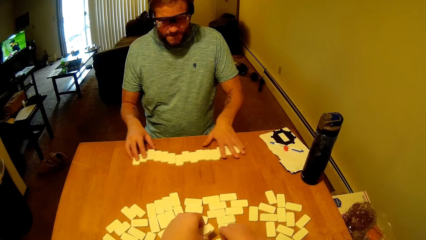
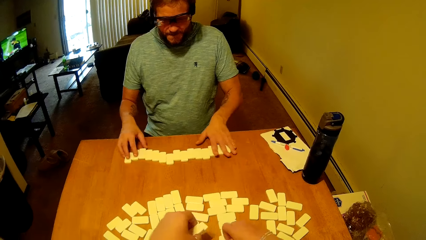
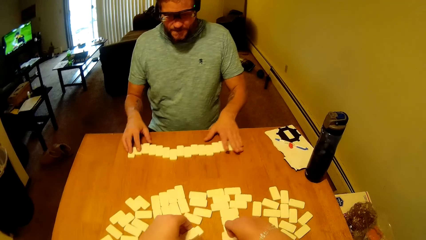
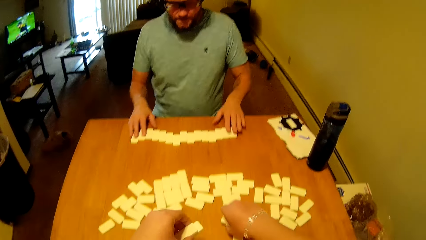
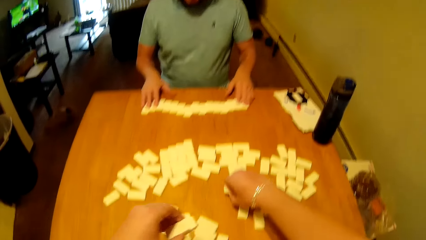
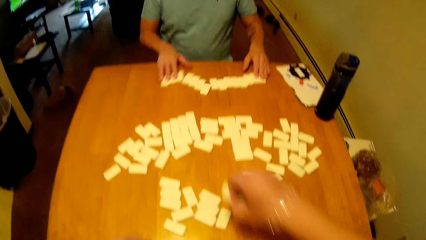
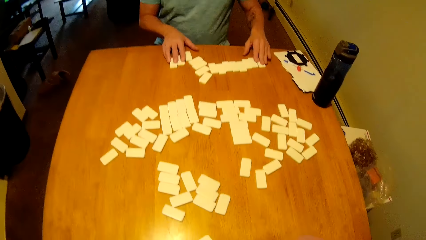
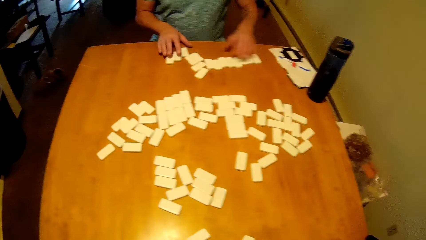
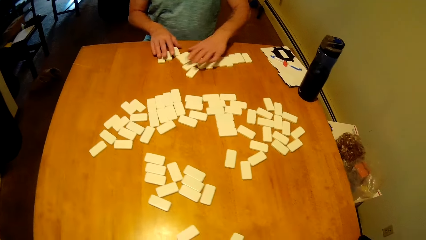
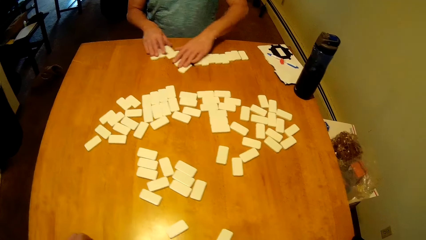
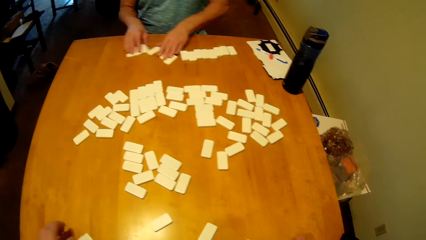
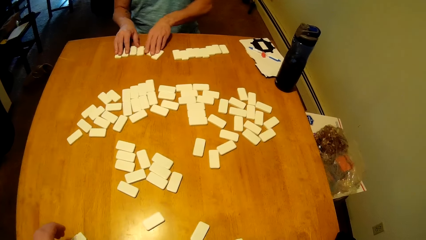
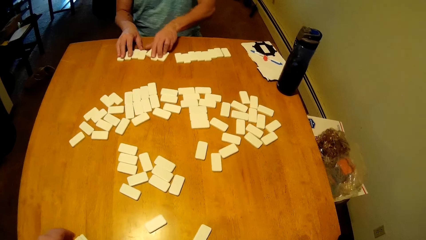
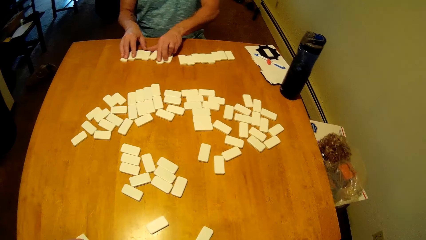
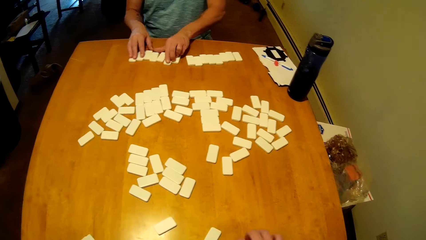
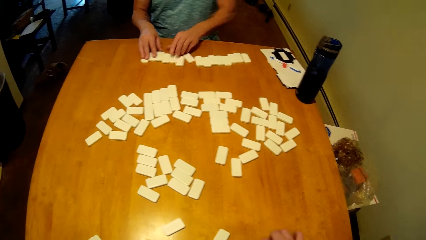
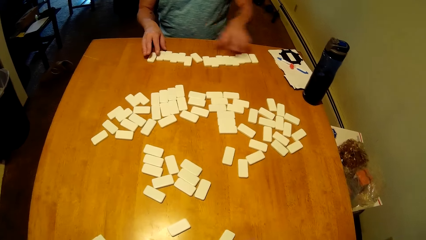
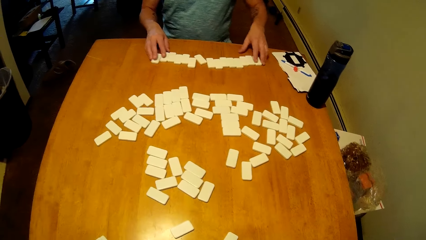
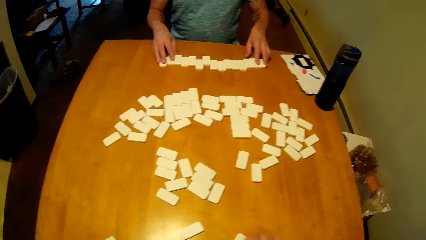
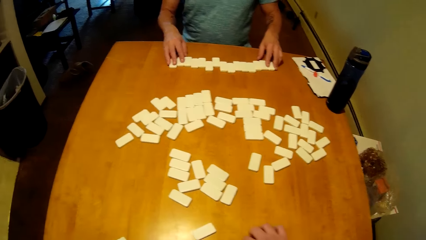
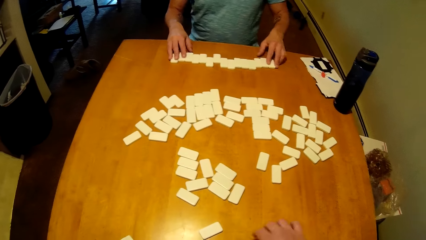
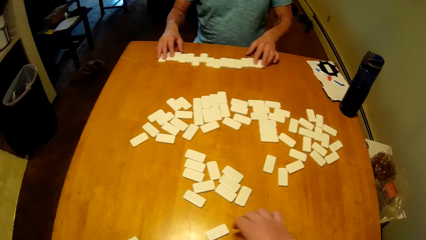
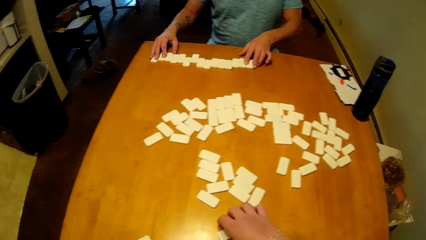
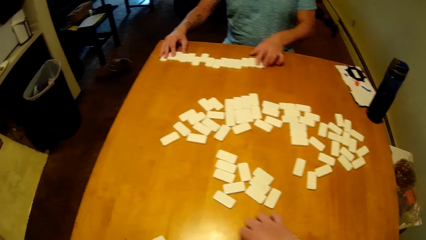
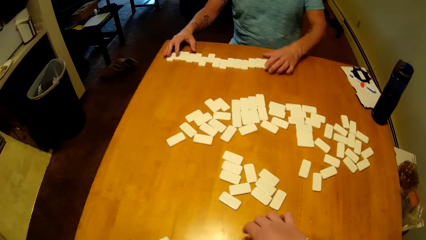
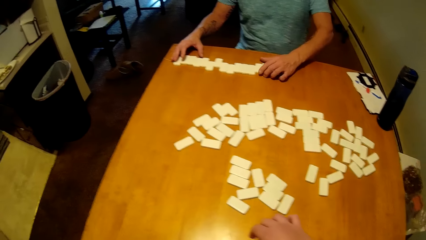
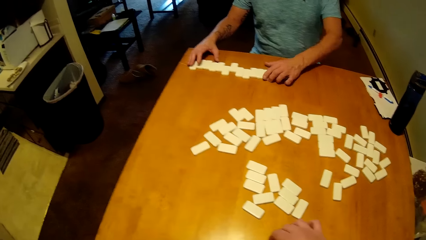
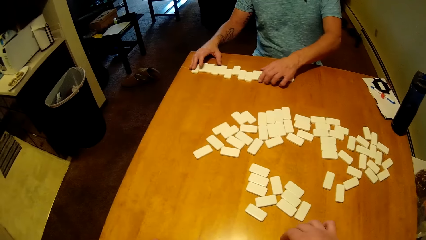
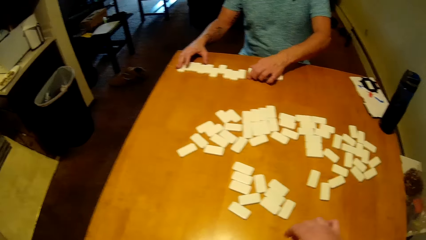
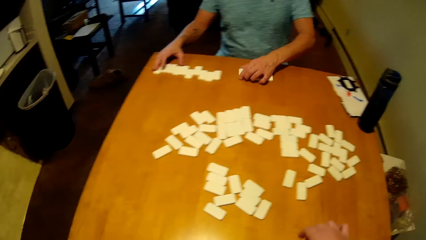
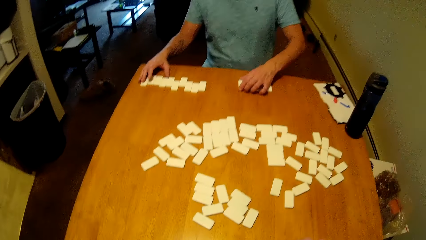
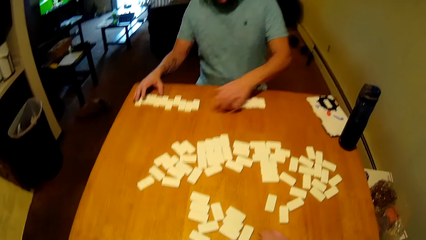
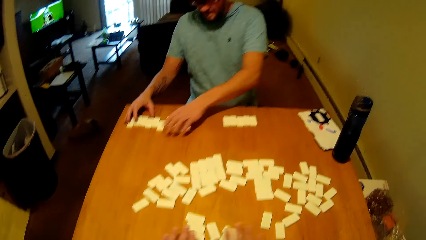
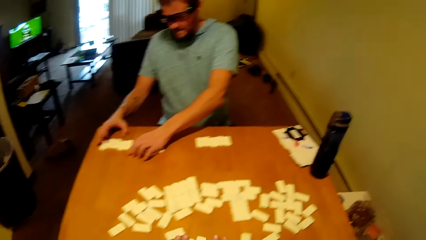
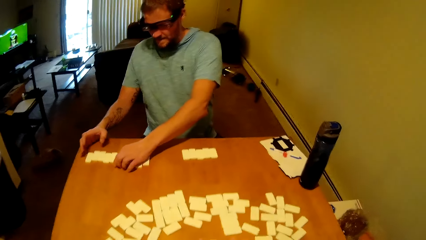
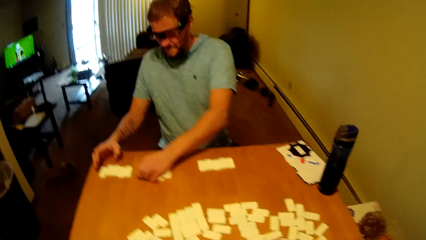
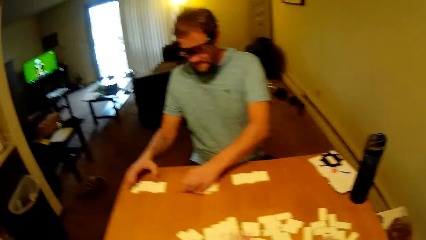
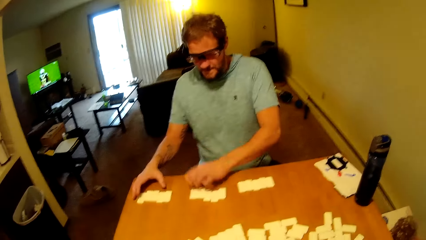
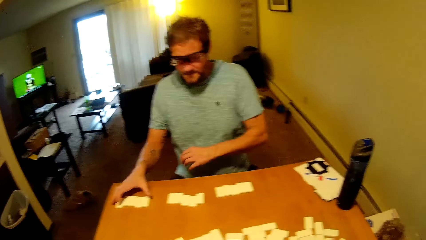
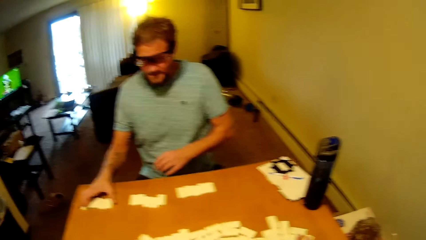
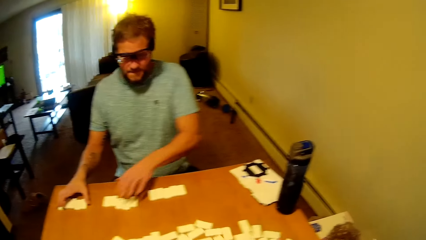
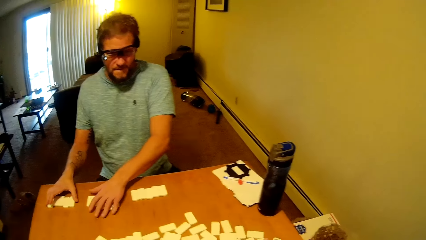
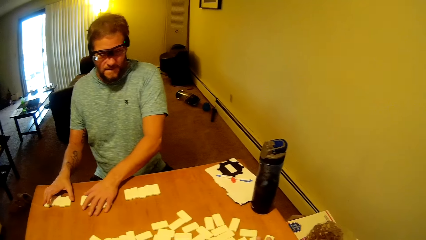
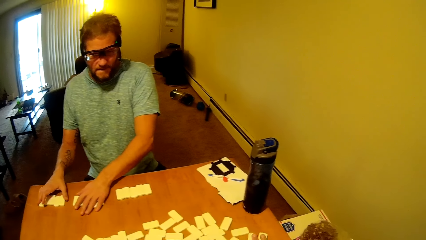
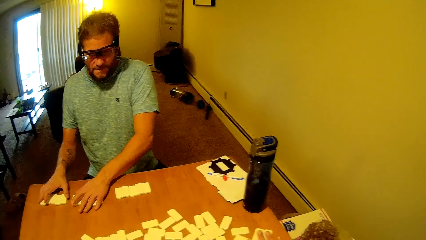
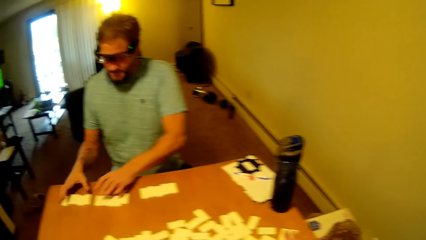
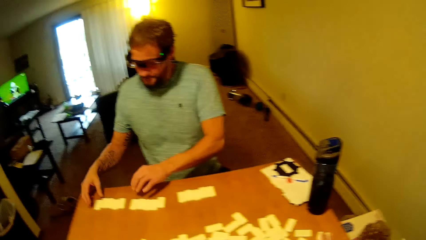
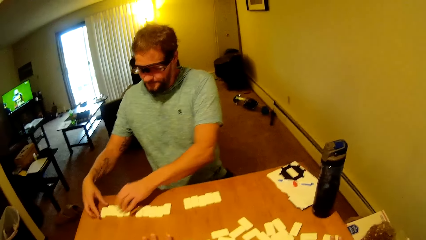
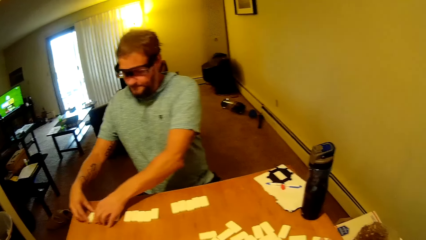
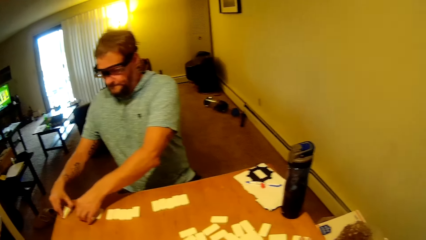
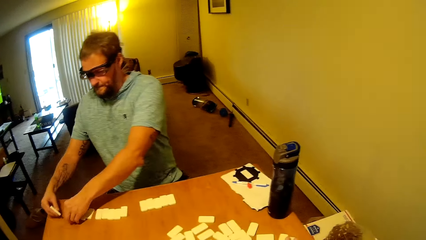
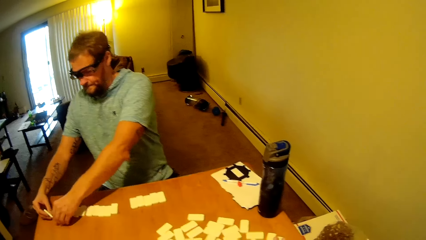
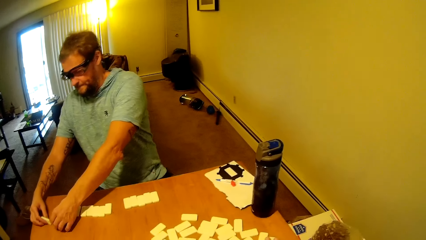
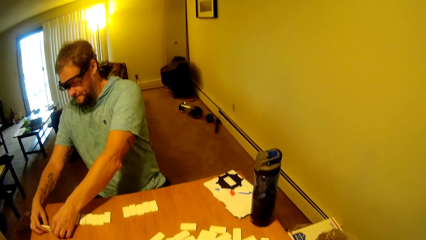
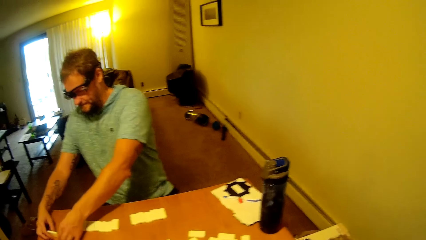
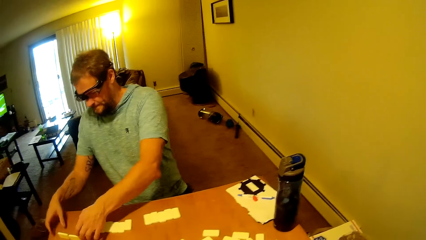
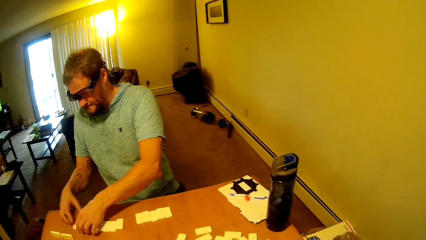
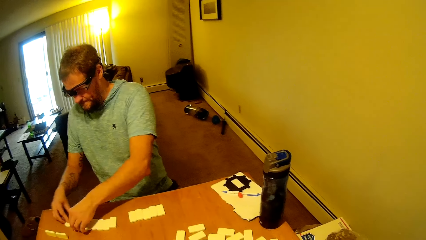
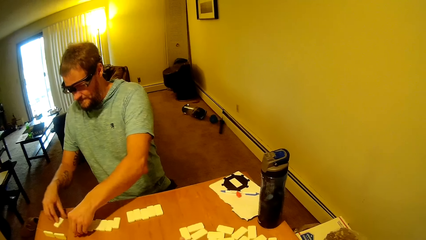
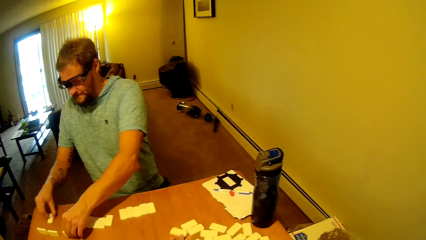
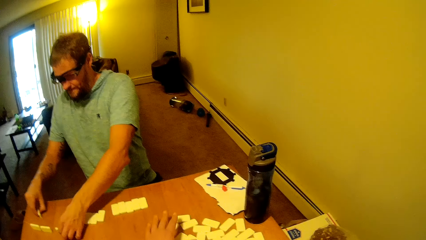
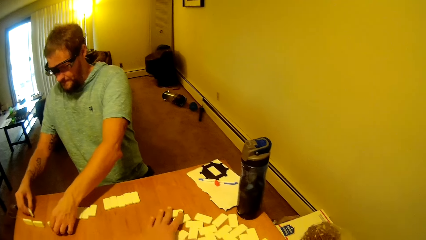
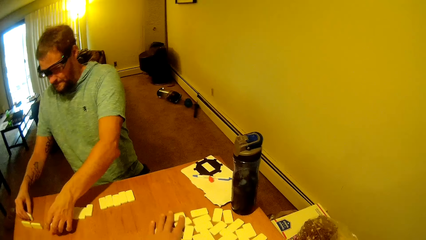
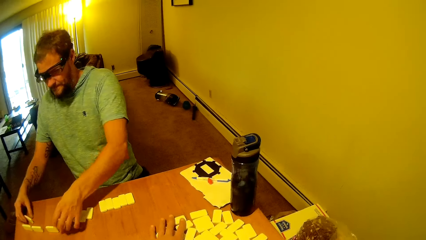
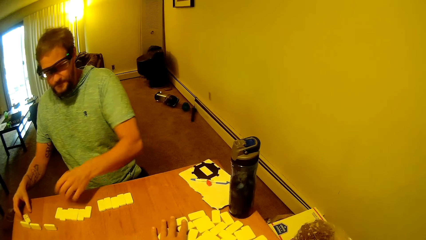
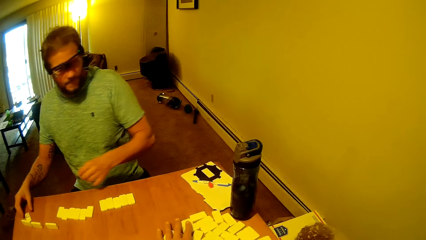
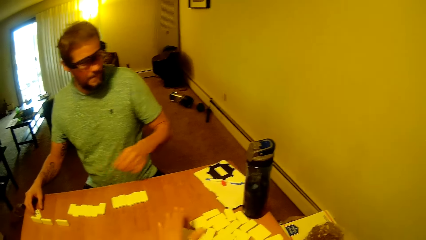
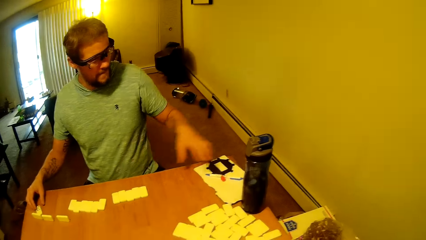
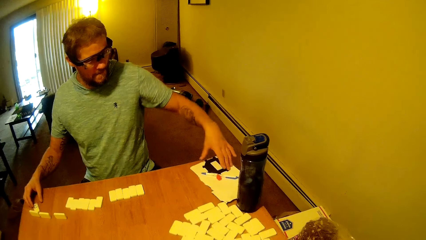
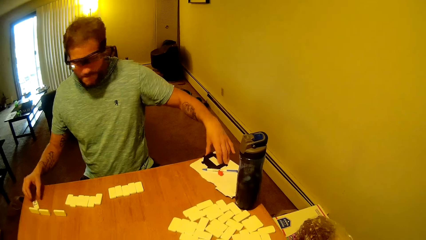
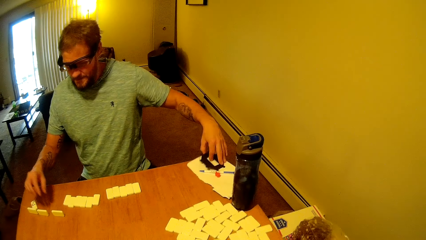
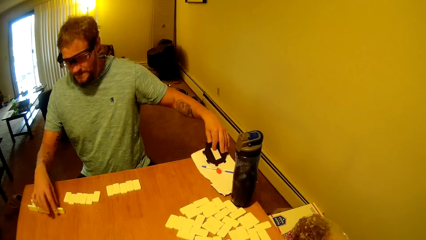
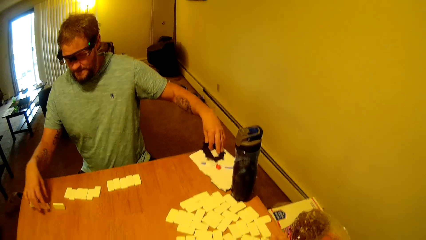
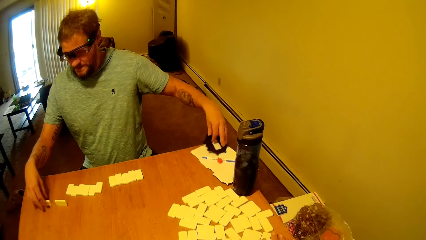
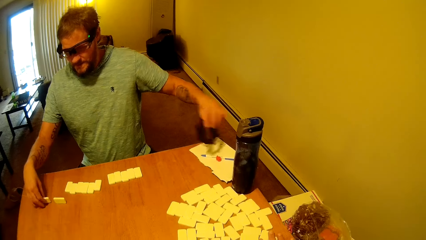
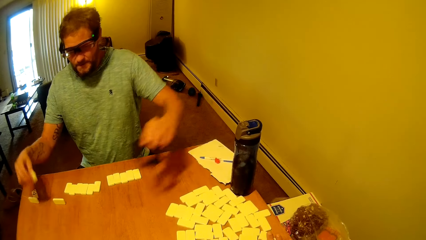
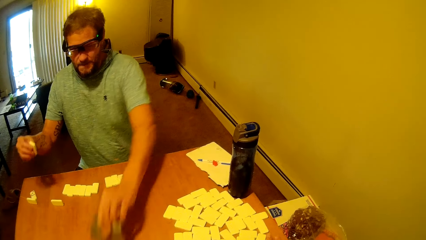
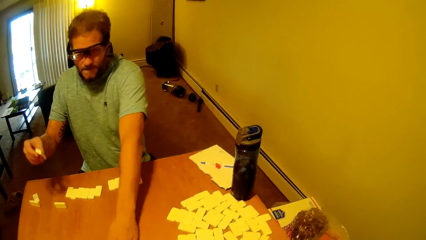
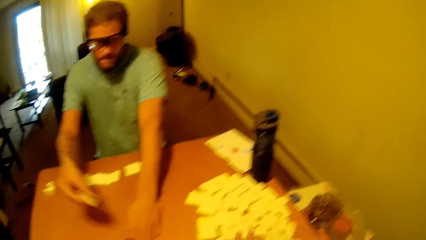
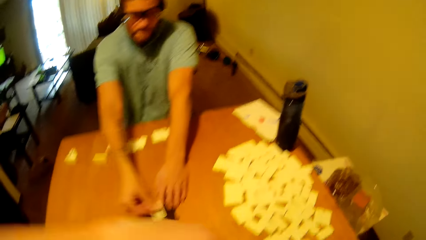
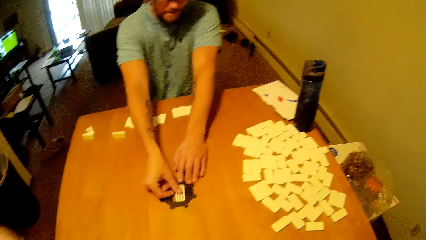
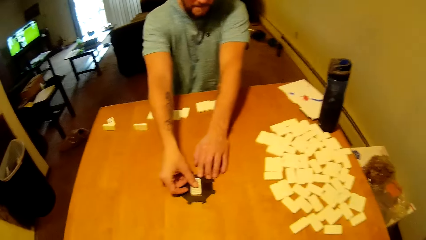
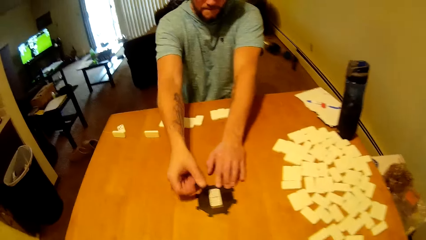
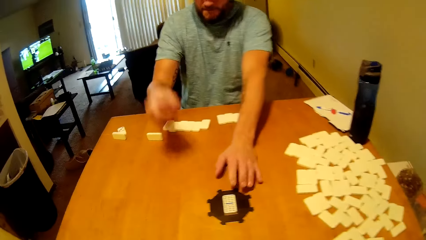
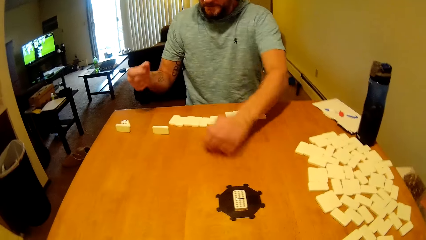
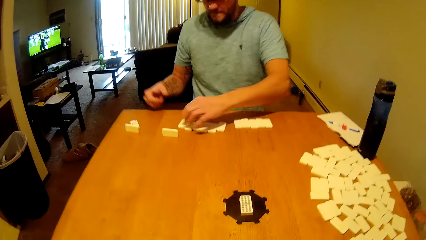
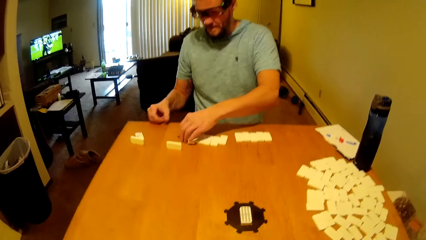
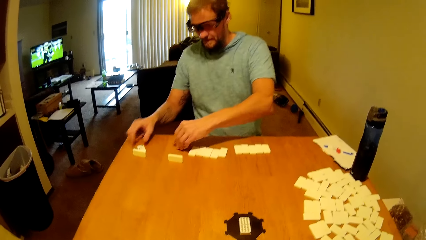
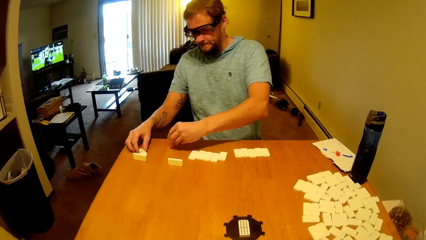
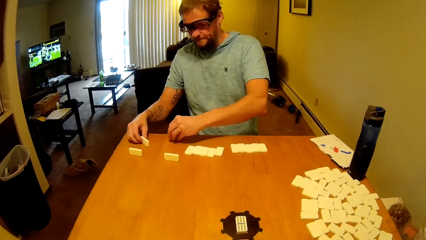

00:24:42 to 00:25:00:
The camera wearer puts the domino tiles on the table. A man moves the domino tiles on the table. He moves the domino tiles on the table again. The camera wearer picks the domino tiles on the table. The man moves the domino tiles on the table. The camera wearer moves the domino tiles on the table. The man turns the domino tiles on the table. The camera wearer moves the domino tiles on the table. The man picks the domino tray on the table, picks the domino tile on the table, puts the domino tray on the center of the table, puts the domino tile on the tray and turns the domino tiles on the table.
